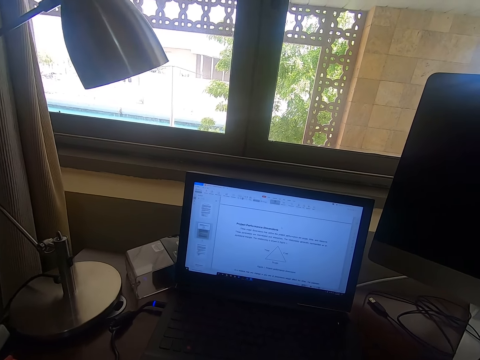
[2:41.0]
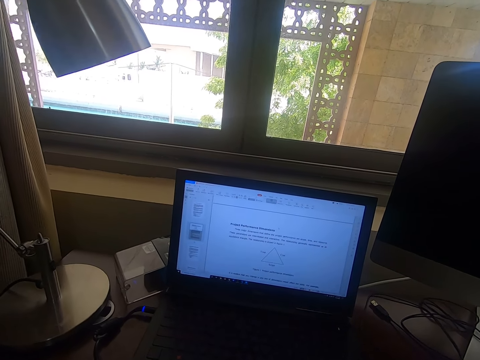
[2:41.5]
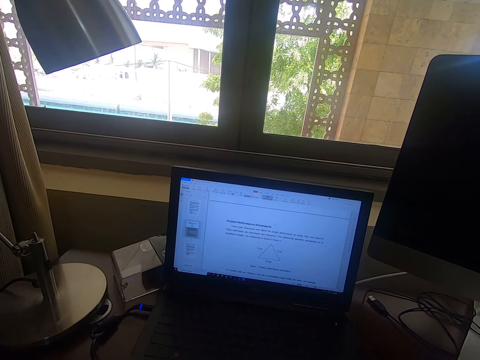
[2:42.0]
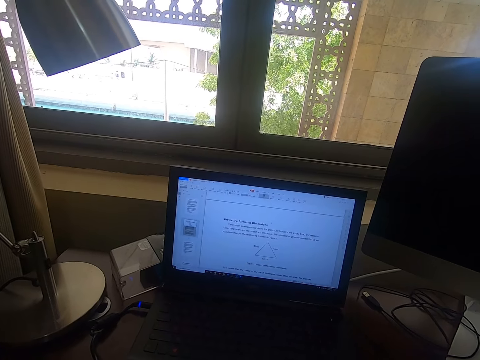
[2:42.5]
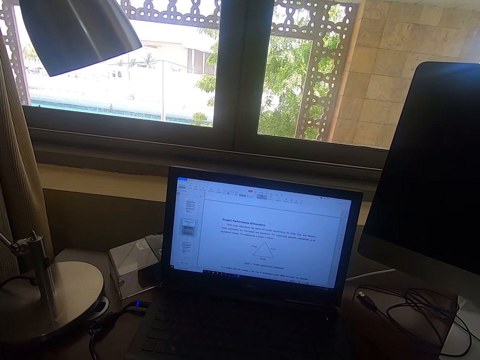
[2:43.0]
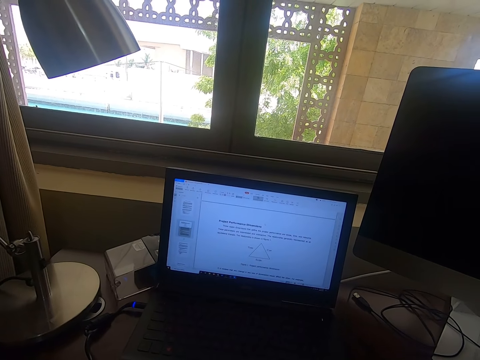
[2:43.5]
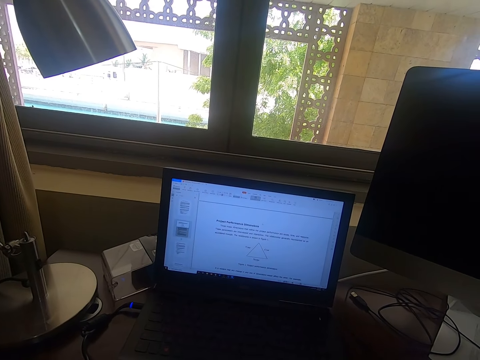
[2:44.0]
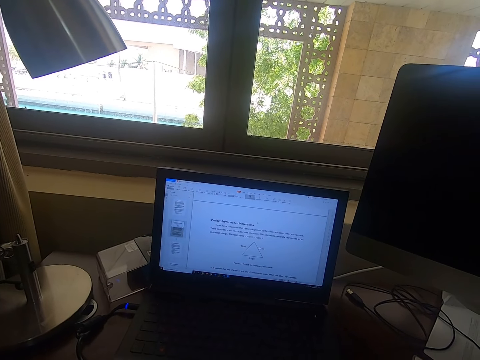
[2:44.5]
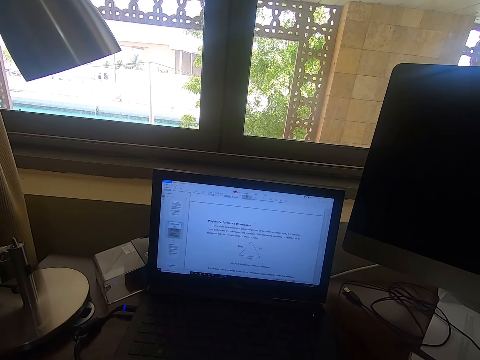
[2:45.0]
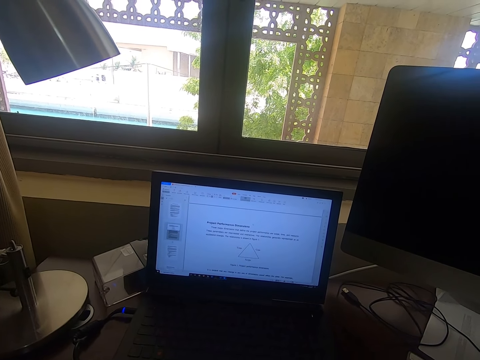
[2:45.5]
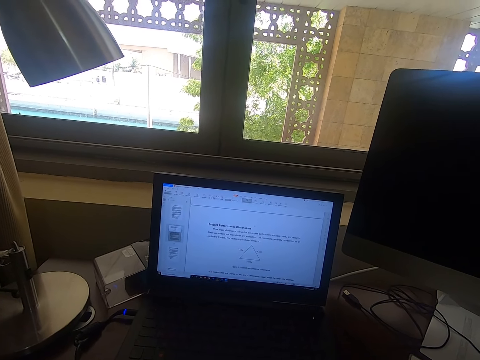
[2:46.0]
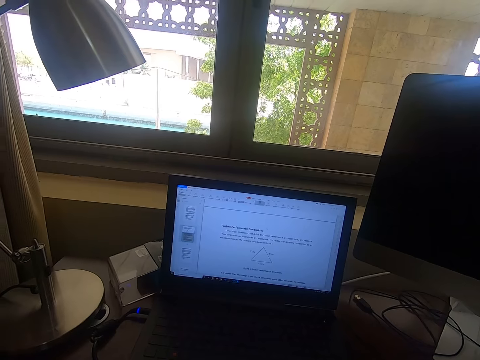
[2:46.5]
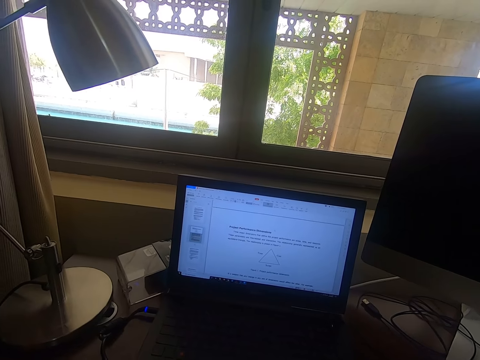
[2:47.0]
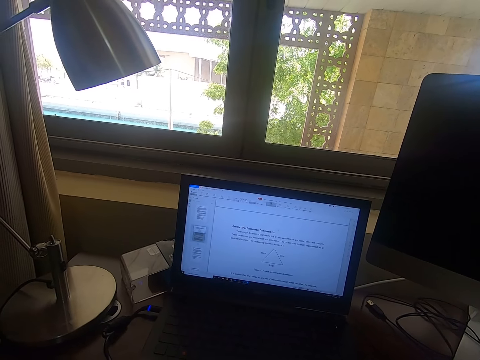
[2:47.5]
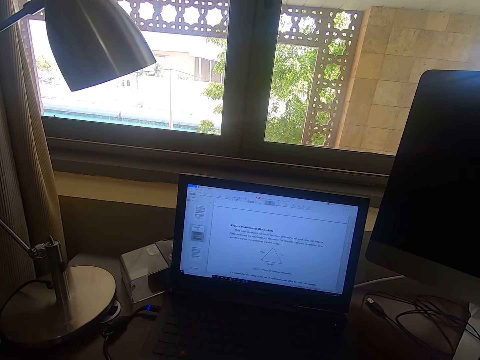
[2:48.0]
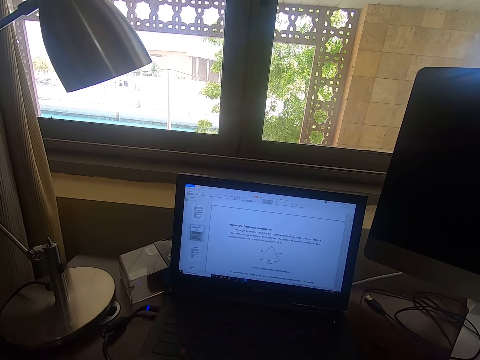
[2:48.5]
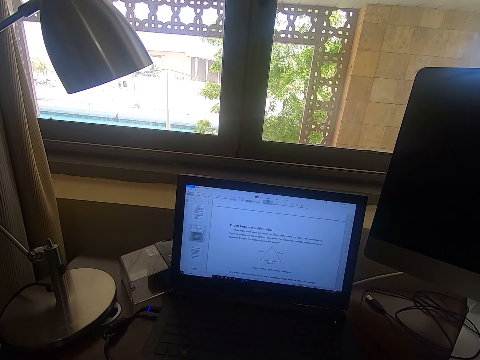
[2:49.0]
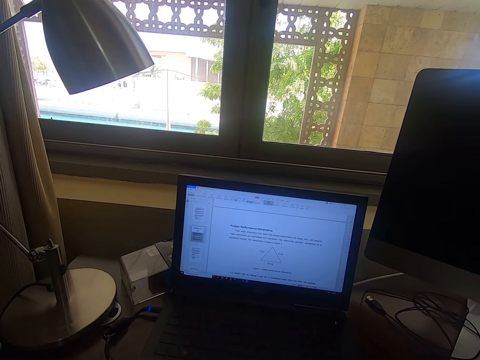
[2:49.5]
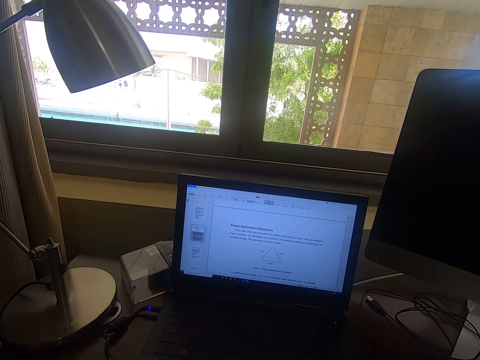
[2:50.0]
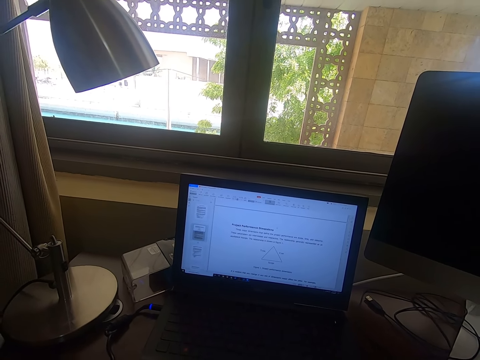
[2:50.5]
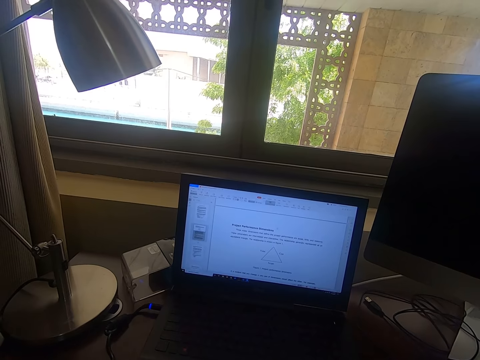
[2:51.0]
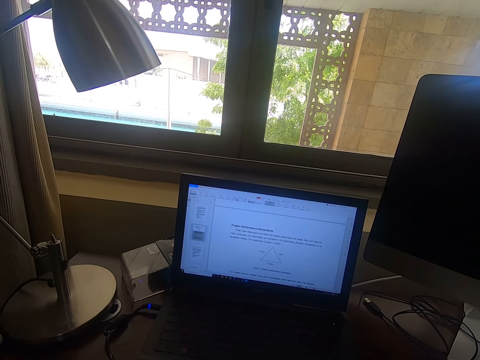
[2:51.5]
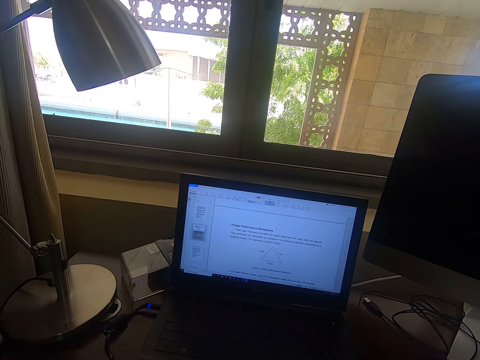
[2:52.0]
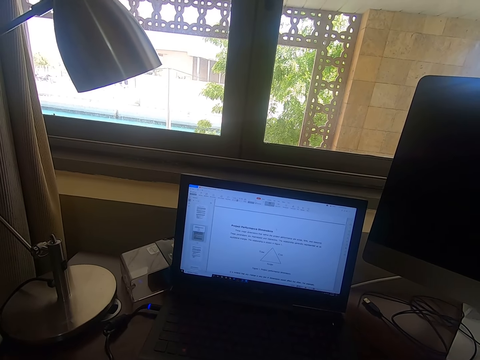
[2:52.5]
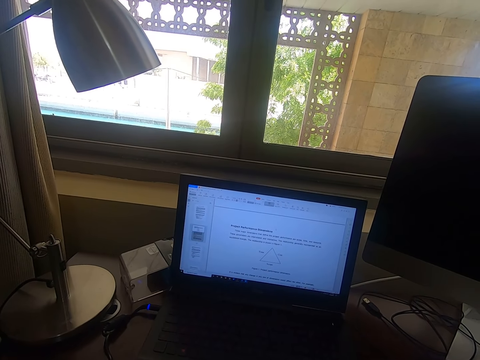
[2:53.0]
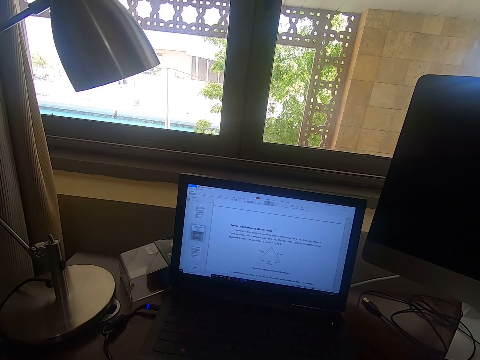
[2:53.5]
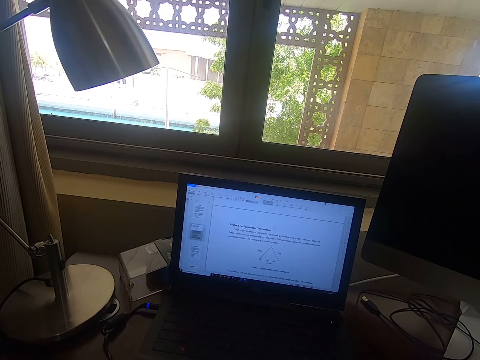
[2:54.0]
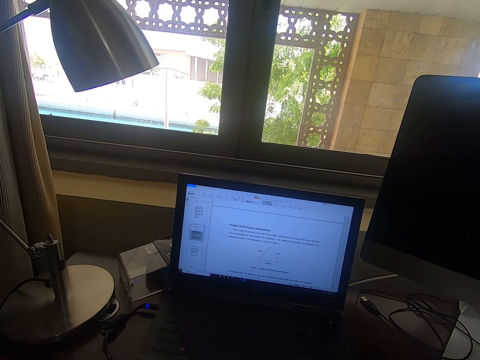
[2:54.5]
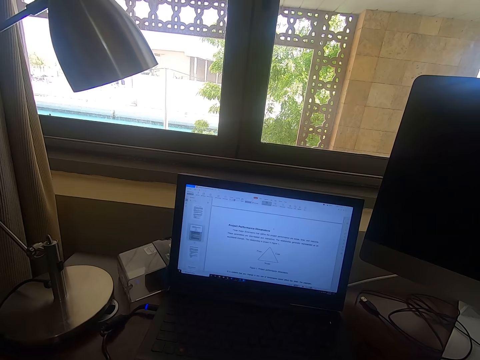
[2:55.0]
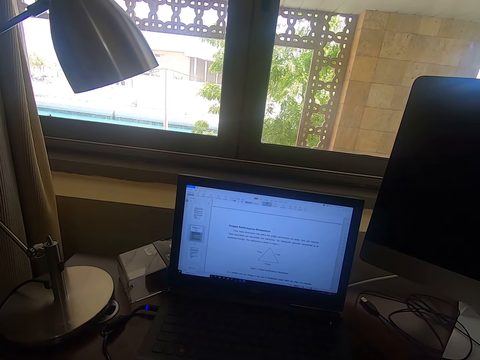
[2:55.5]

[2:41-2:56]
The camera wearer operates the laptop.

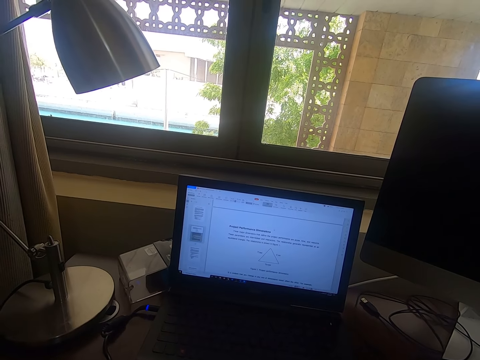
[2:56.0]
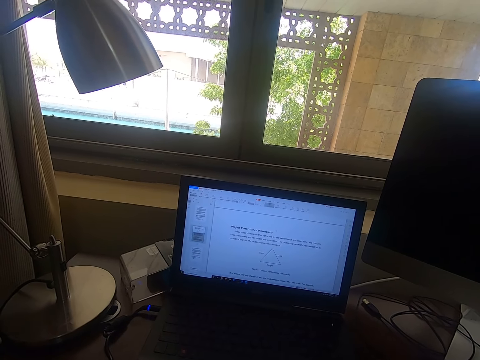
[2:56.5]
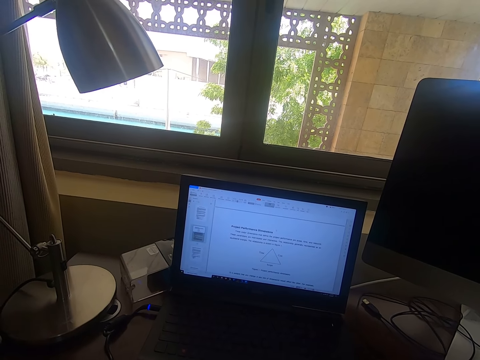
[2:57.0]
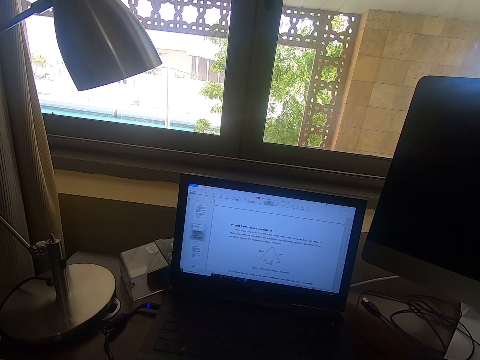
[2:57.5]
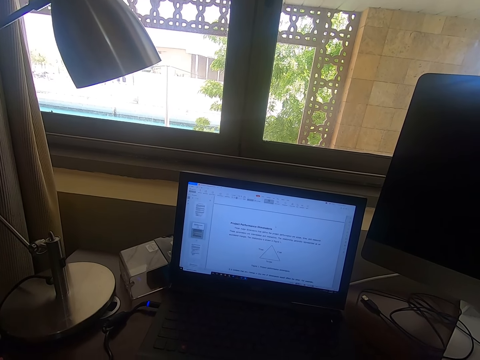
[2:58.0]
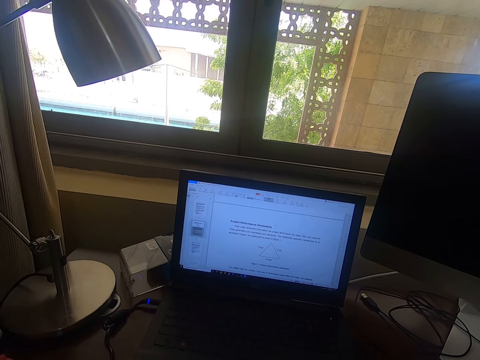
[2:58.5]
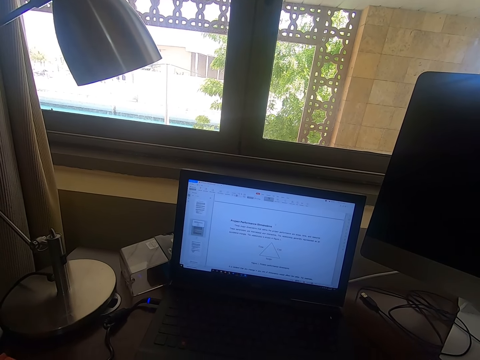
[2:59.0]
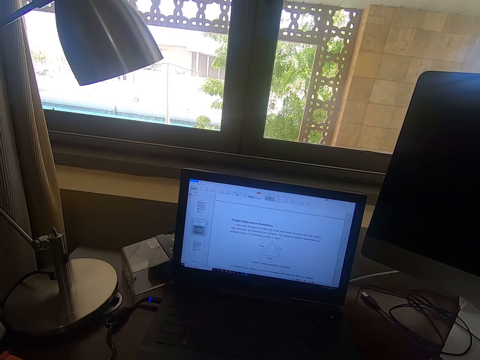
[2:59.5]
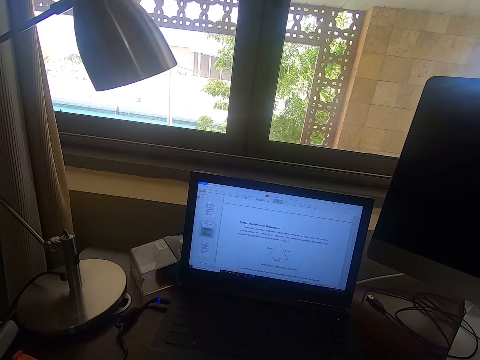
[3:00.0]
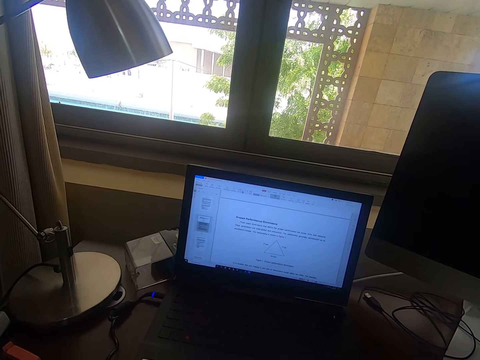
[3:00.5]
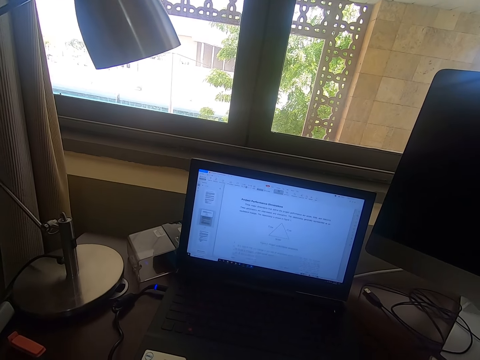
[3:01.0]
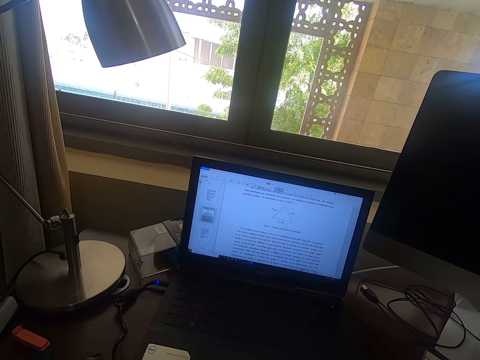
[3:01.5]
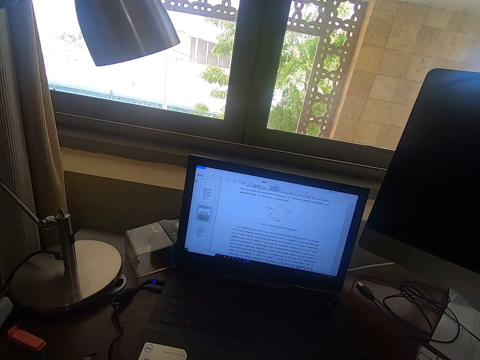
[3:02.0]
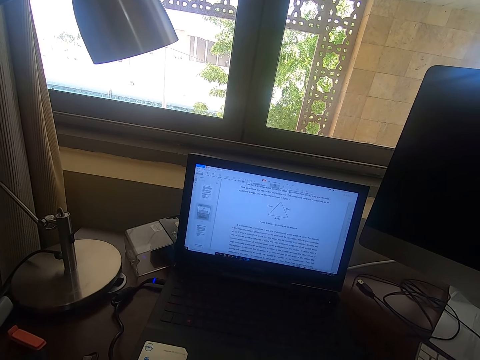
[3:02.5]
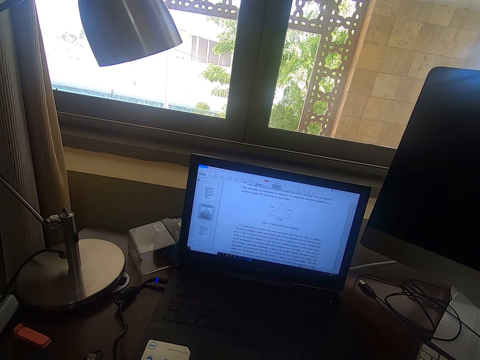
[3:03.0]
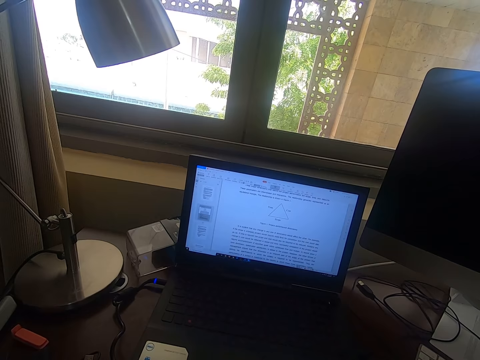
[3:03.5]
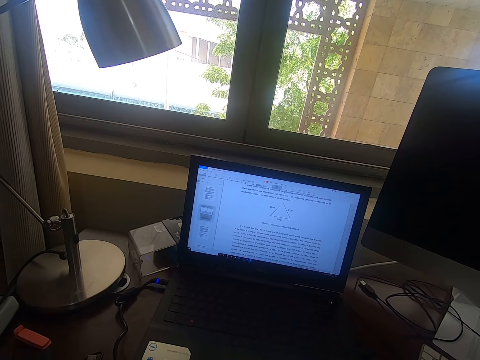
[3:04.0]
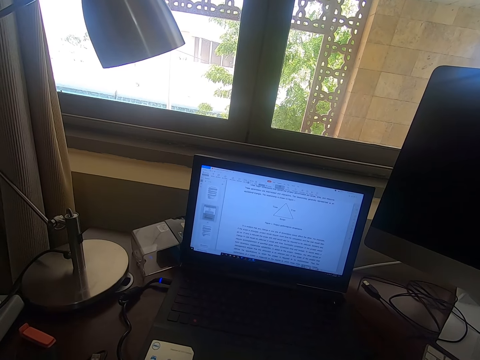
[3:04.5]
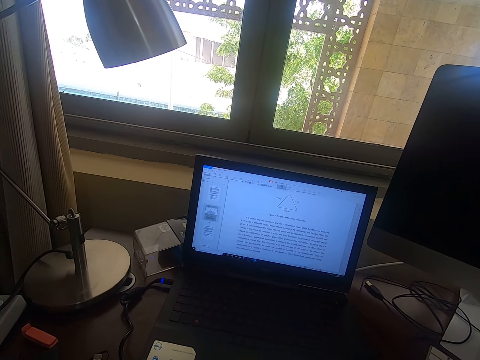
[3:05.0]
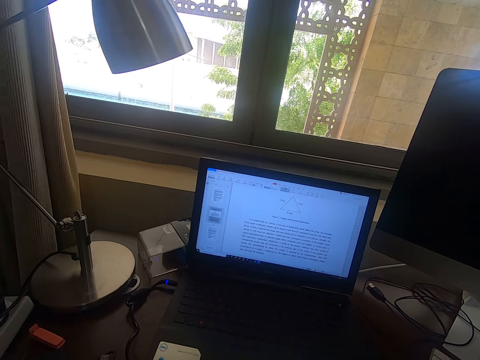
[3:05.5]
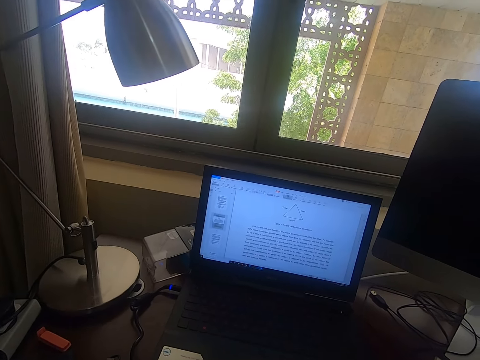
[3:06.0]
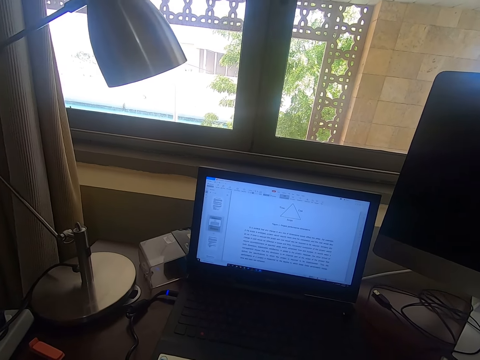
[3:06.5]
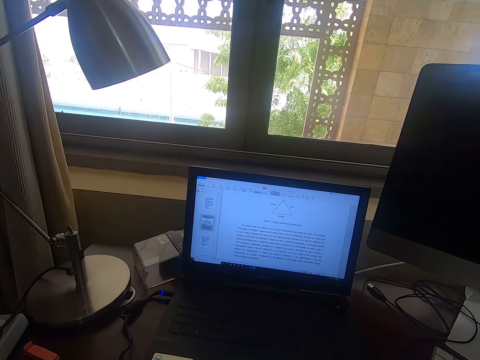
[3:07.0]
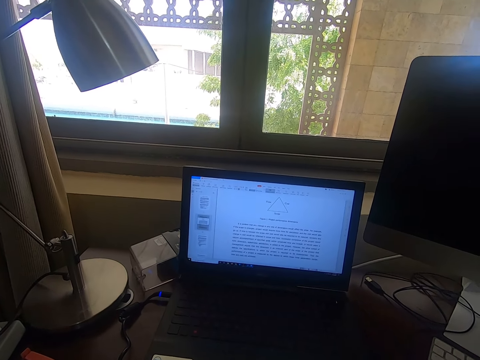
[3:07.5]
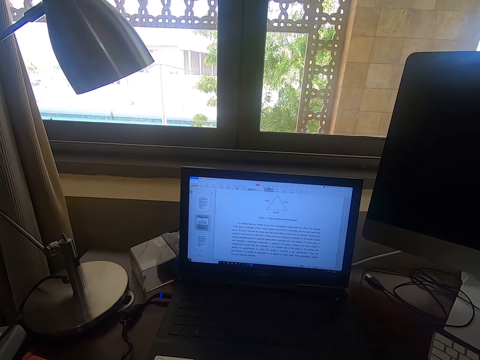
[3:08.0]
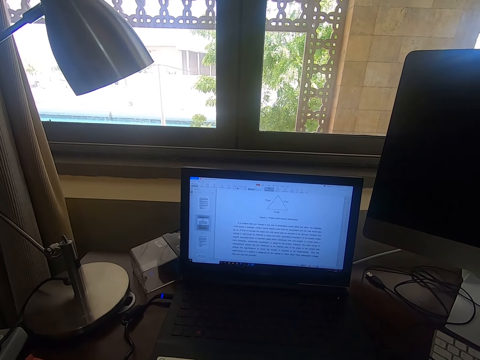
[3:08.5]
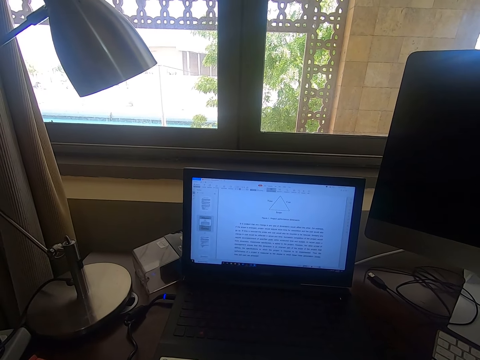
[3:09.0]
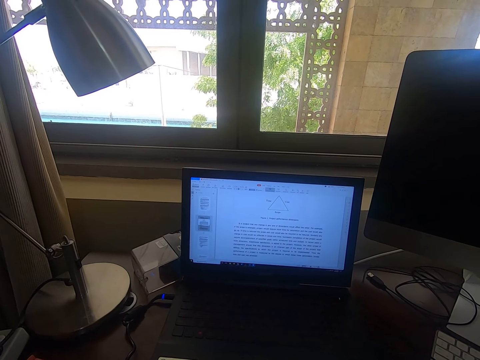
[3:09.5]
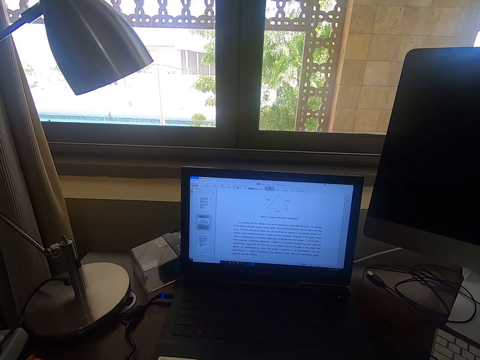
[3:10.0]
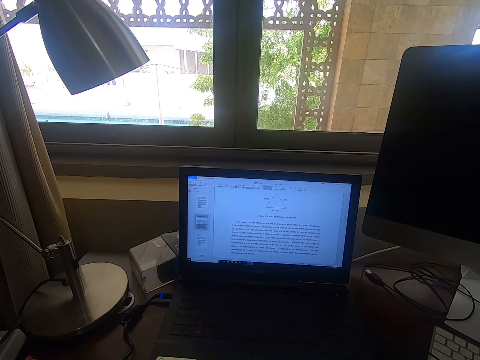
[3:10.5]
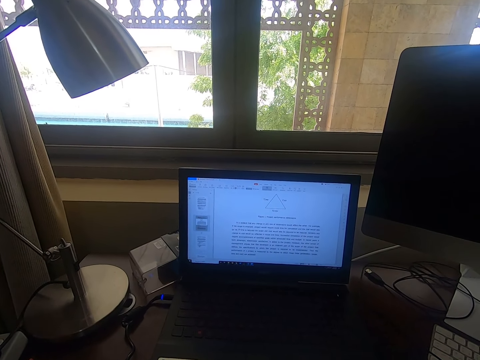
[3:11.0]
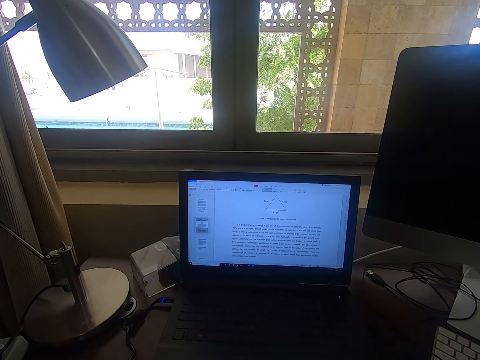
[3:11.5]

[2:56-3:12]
The camera wearer browses through the laptop.
